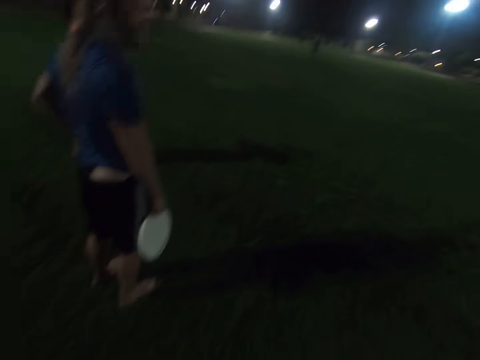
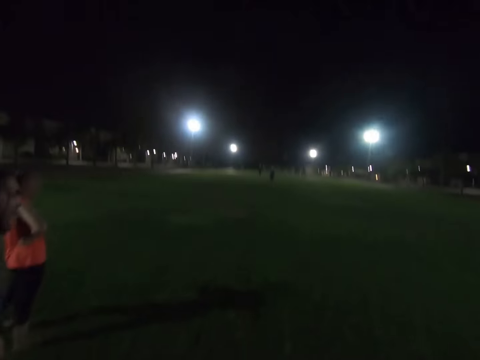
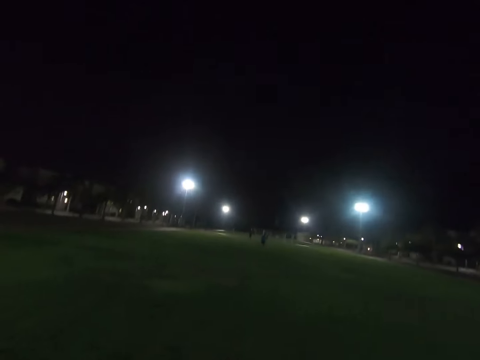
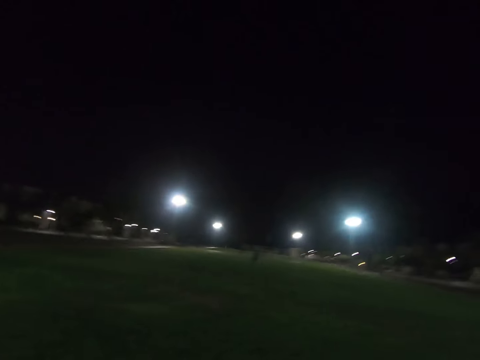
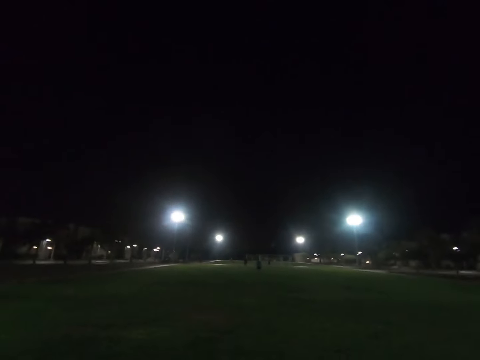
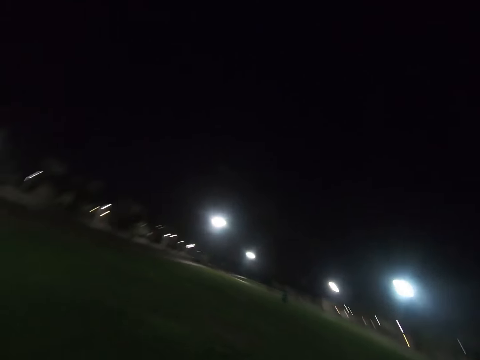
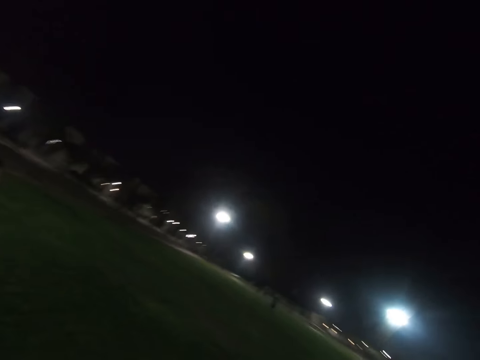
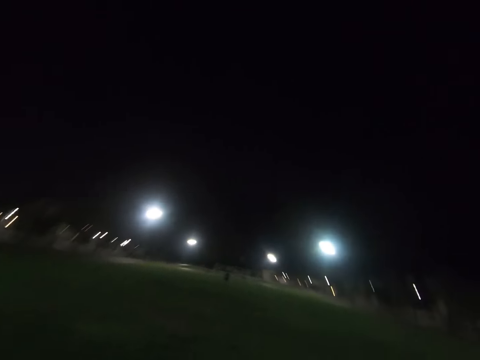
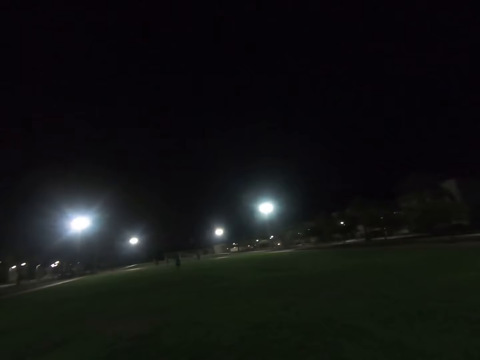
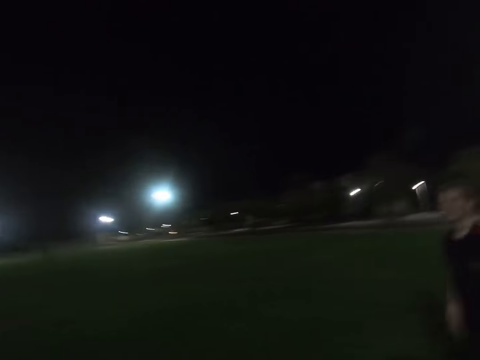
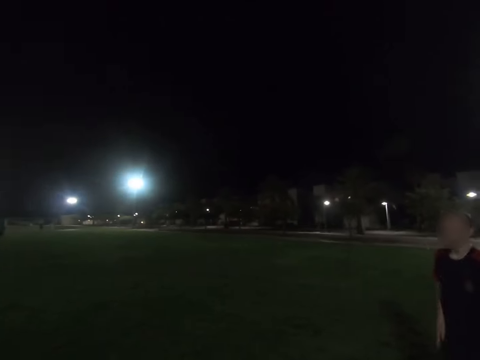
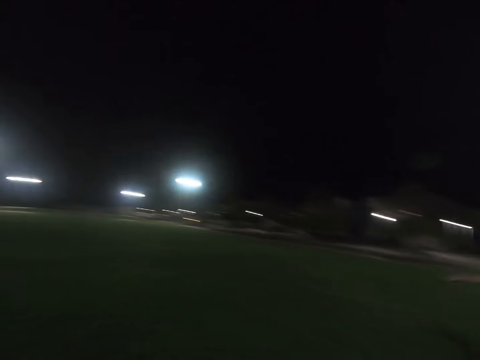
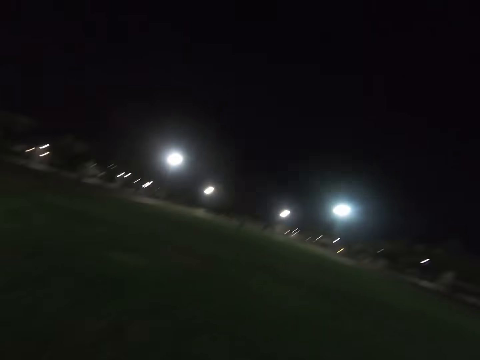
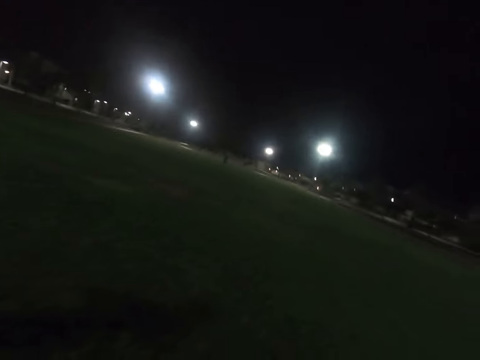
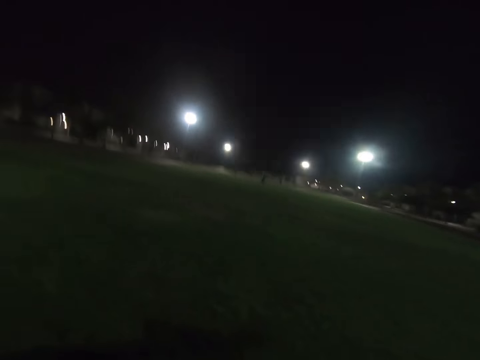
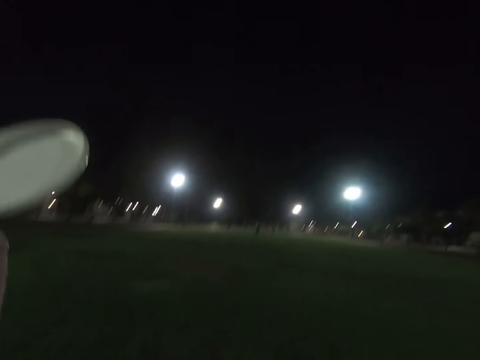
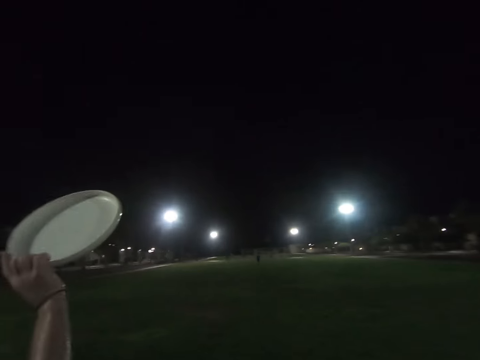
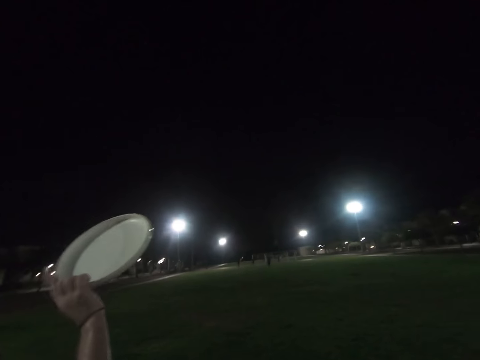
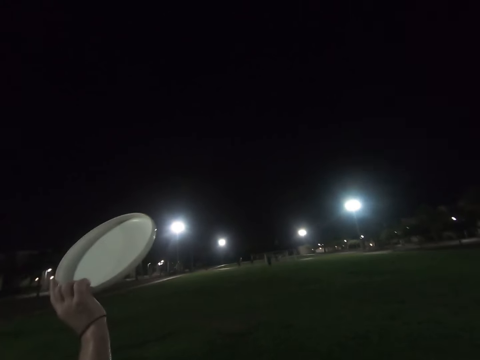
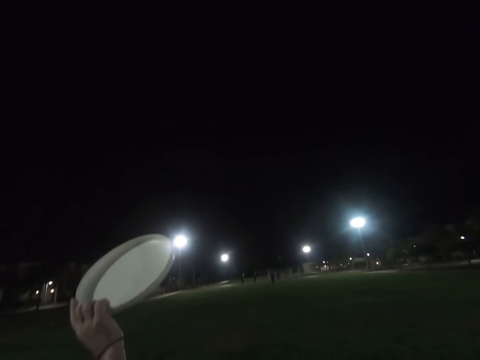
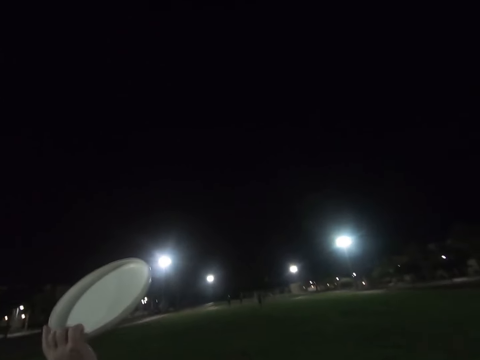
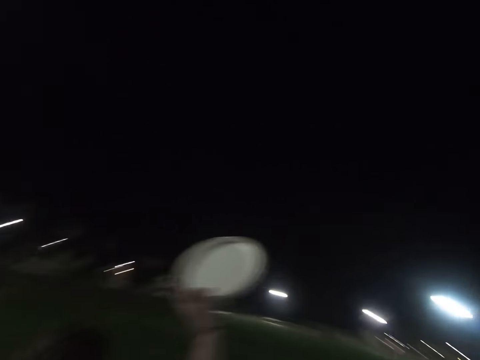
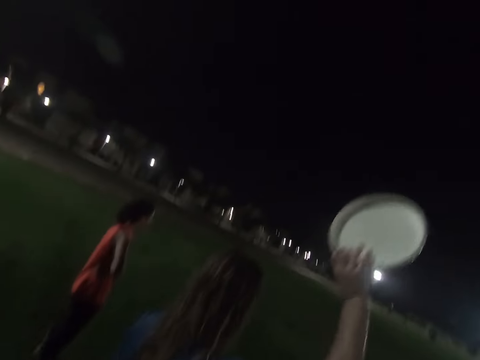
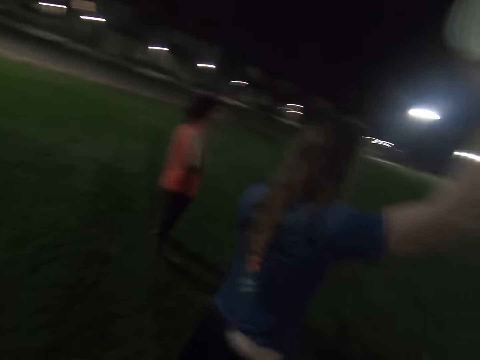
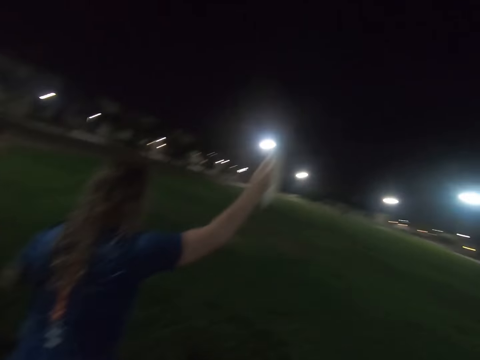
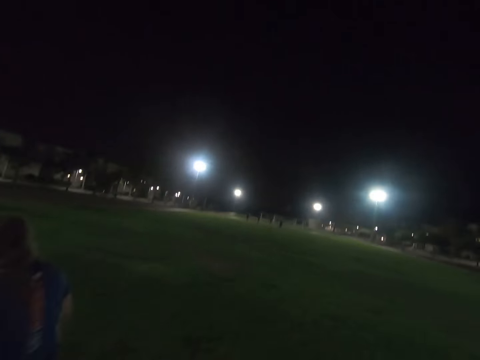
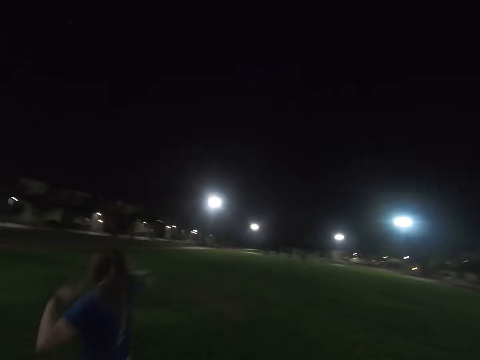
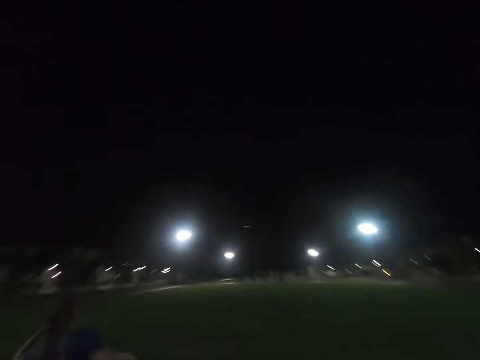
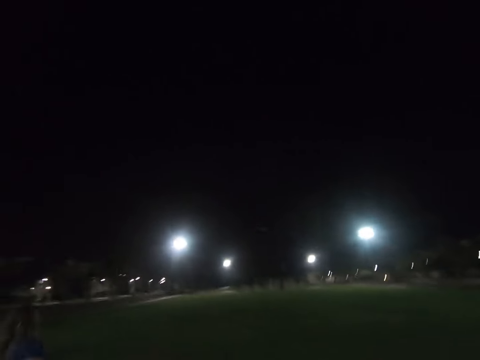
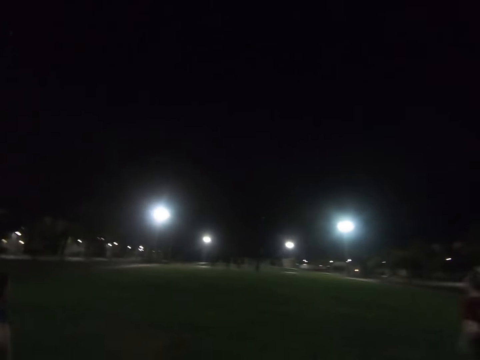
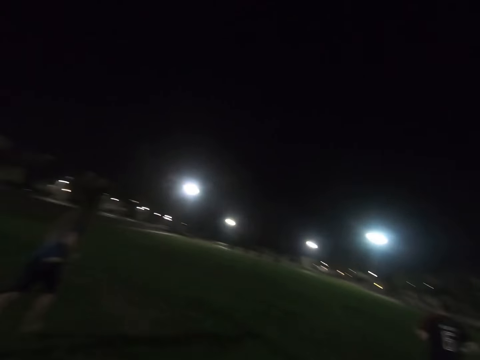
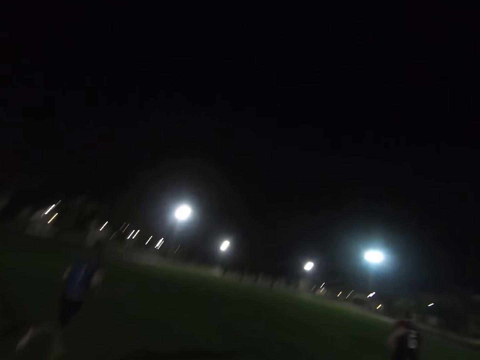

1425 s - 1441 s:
A lady stands in the field. A man walks around the field. Another man holds the frisbee disc. The other man holds the frisbee disc again. The lady stands in the field. A man throws the frisbee.

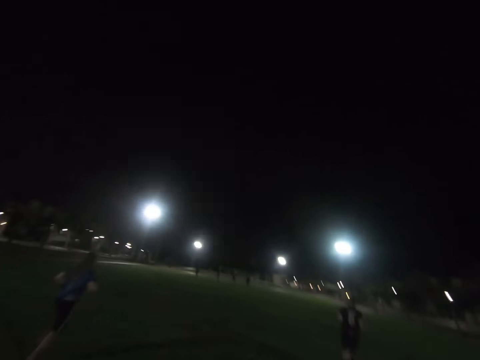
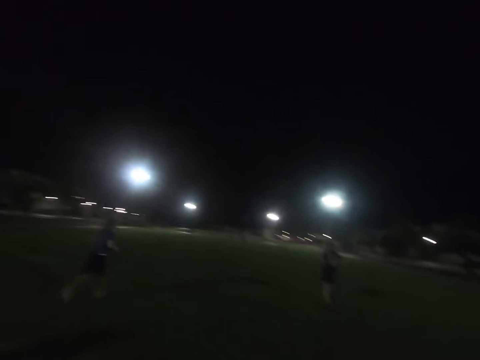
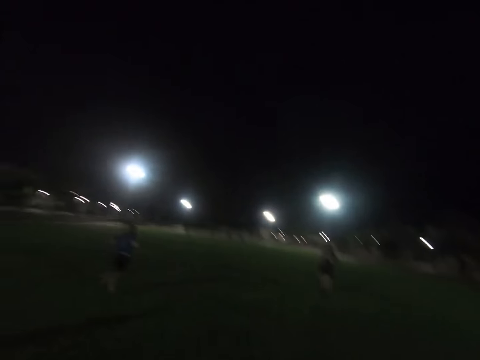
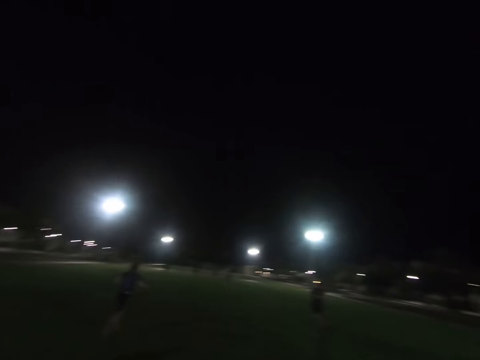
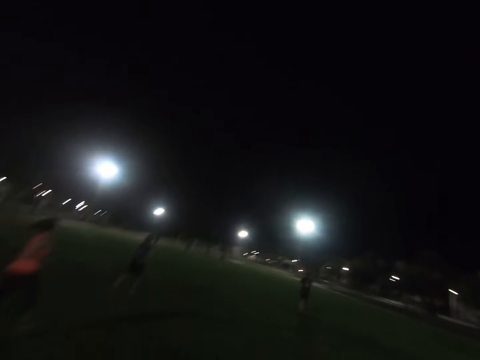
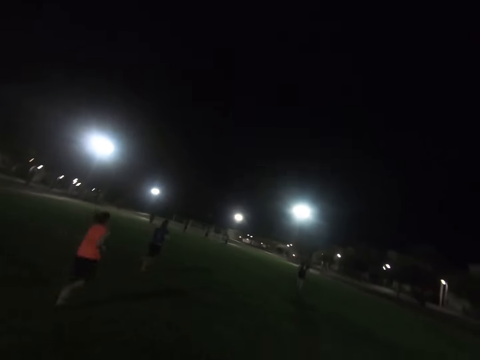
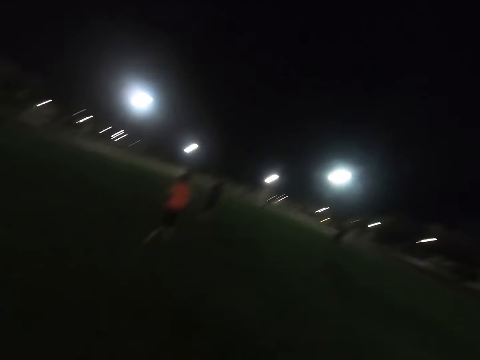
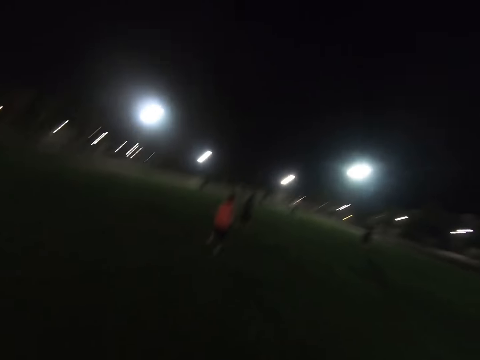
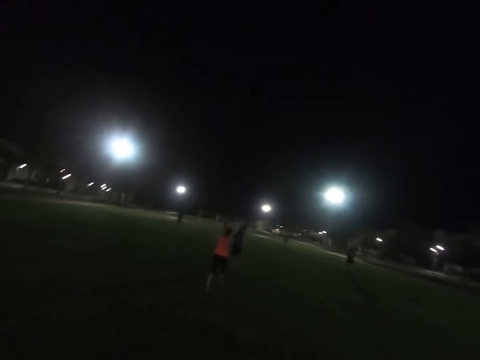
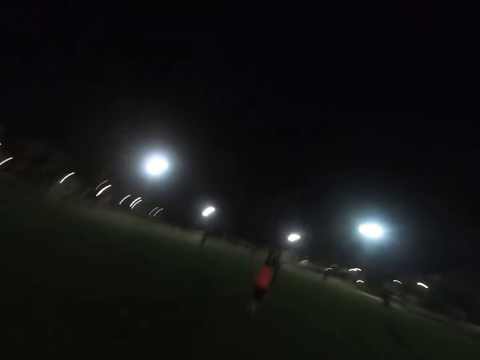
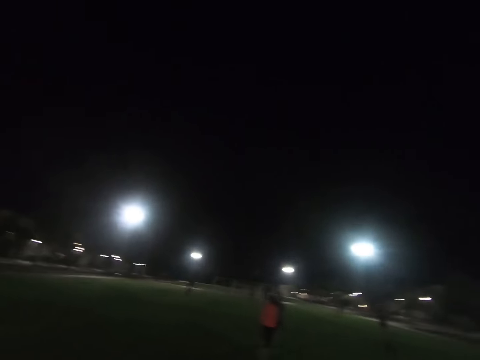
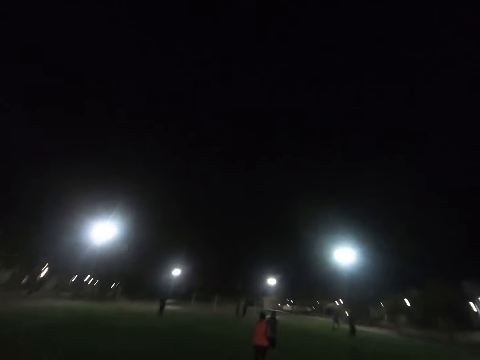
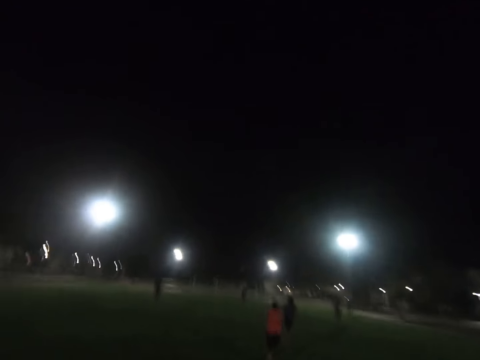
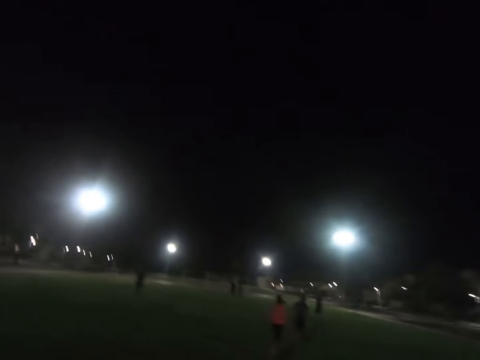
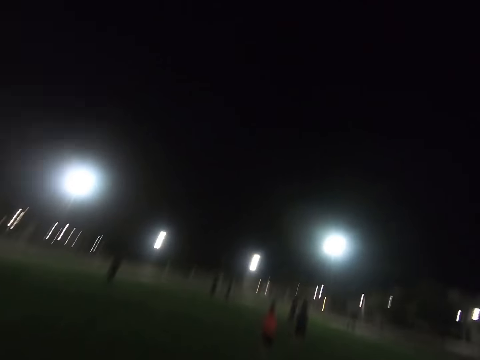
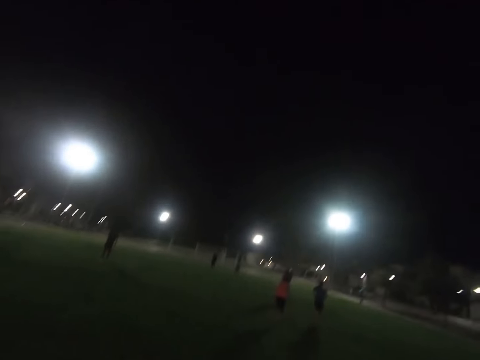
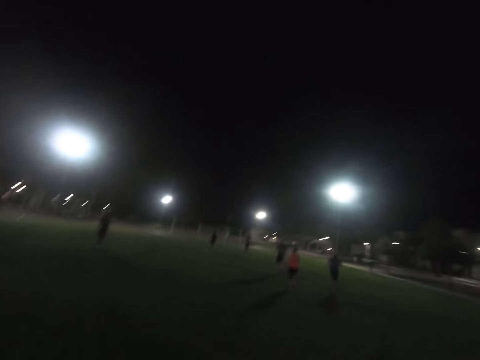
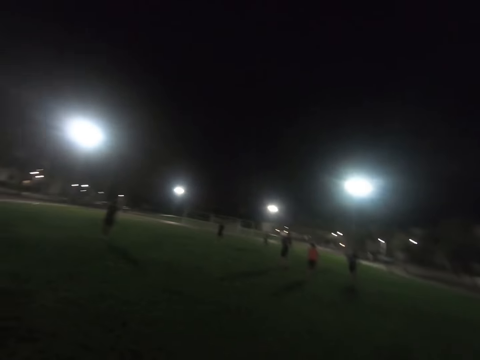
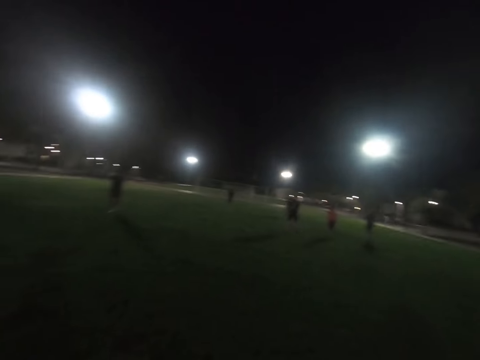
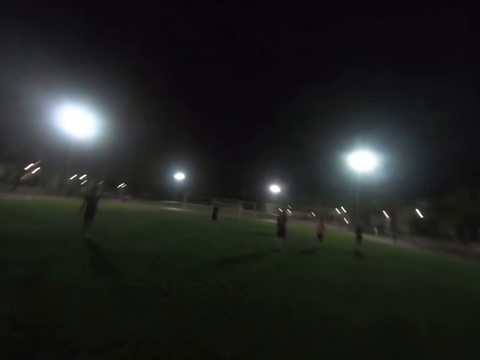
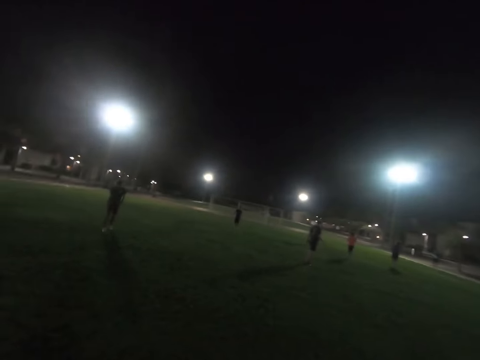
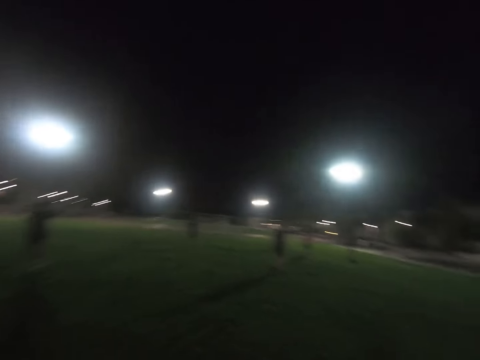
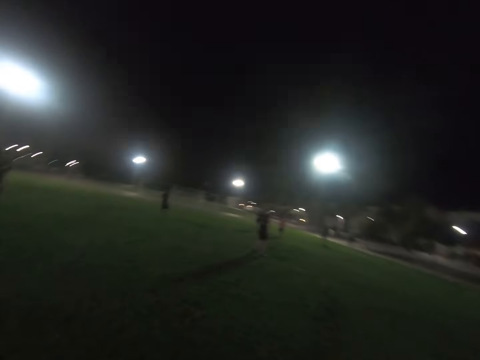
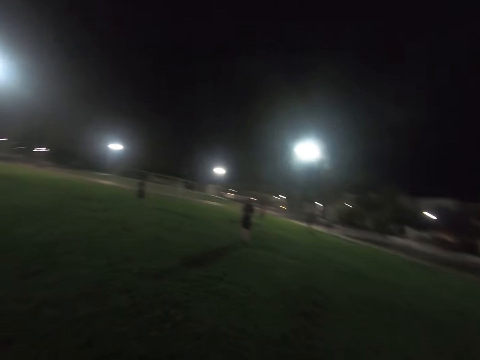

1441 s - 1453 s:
A man runs around the field. Another man runs across the field. A lady runs around the field. The camera wearer runs across the field.
